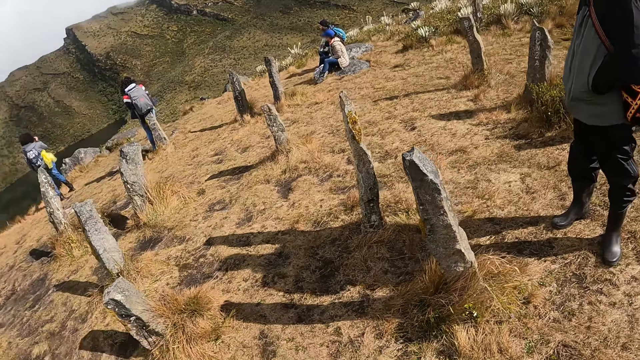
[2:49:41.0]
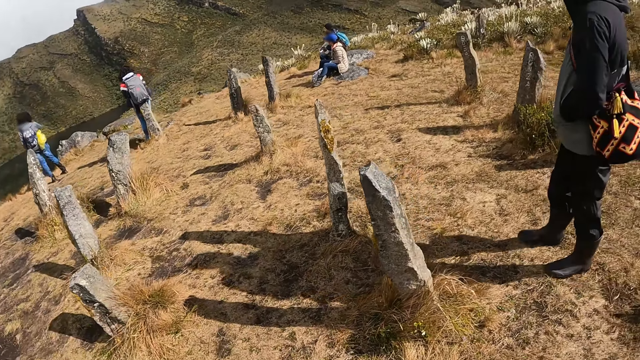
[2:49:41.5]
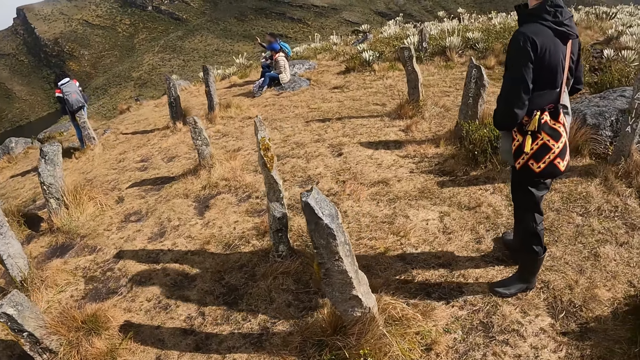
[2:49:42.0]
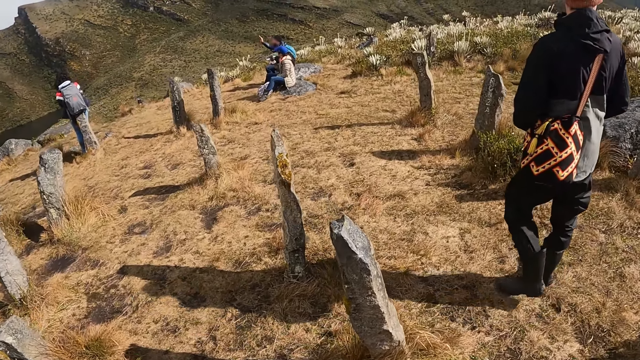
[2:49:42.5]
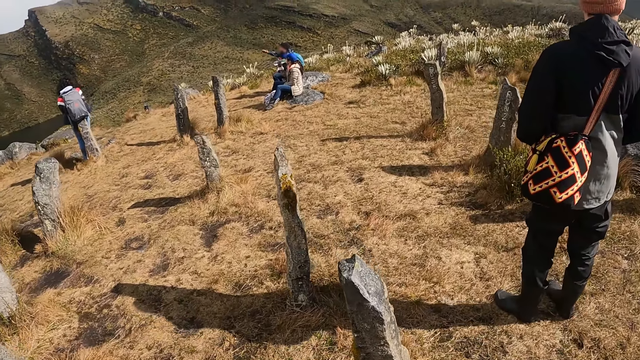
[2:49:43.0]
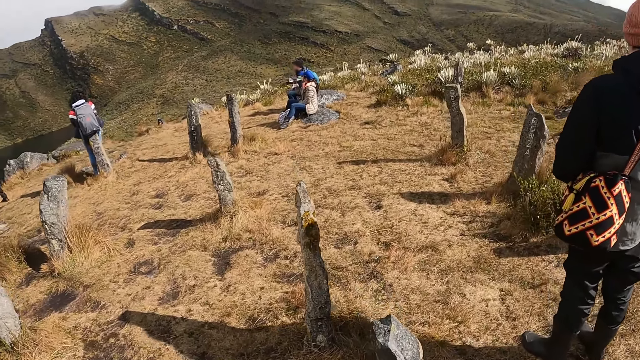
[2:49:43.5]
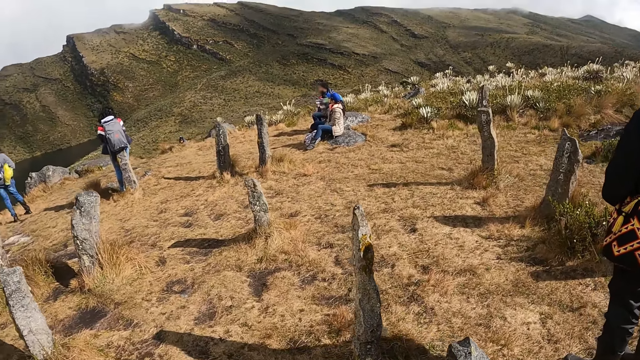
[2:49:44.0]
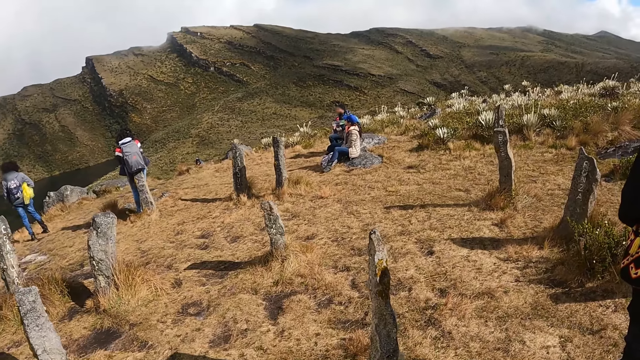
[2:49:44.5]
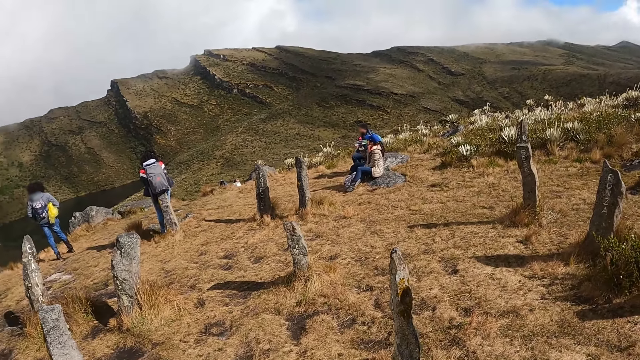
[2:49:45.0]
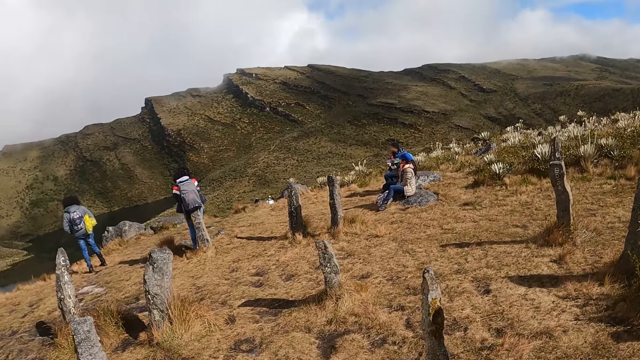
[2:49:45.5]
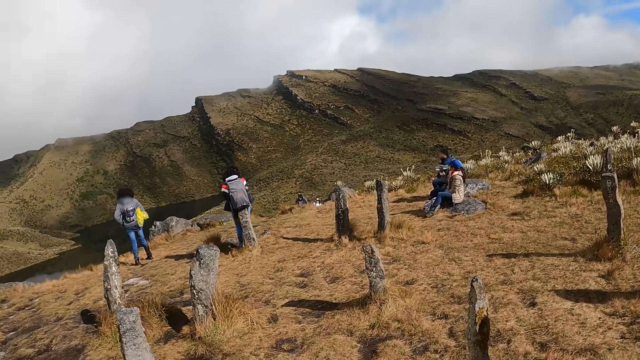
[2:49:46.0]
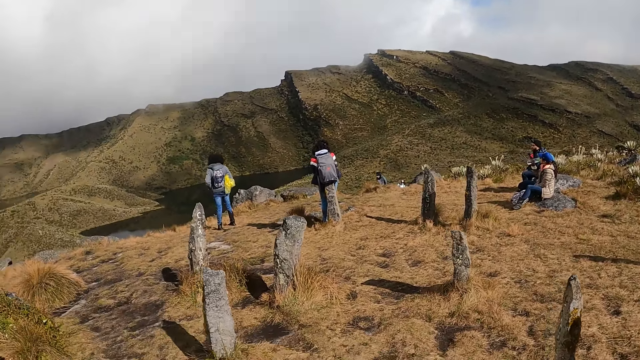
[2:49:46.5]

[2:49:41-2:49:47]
The camera wearer looks around.

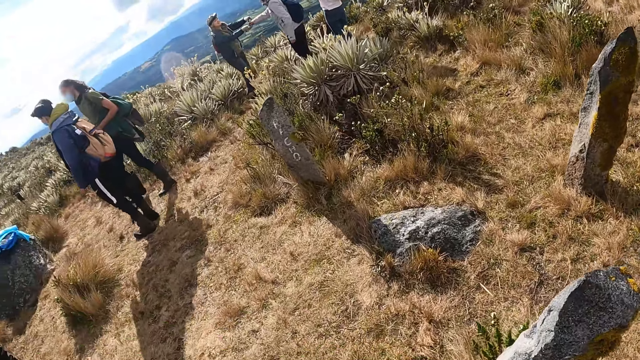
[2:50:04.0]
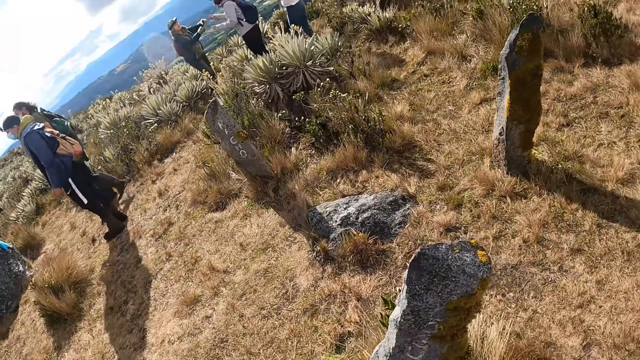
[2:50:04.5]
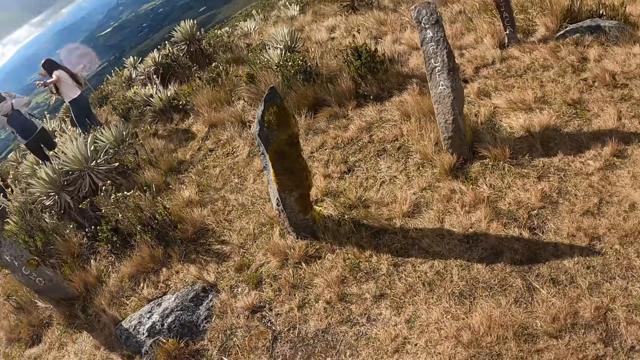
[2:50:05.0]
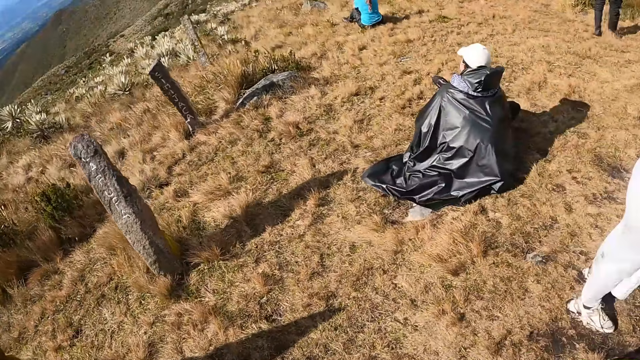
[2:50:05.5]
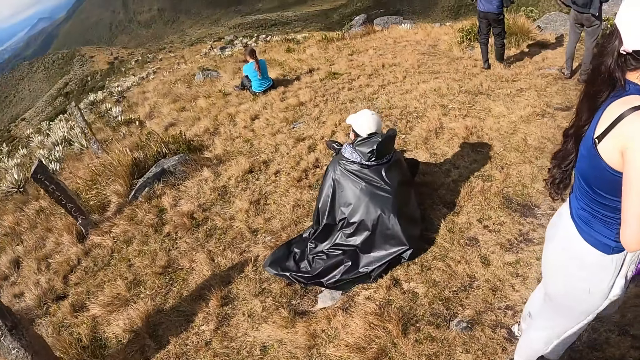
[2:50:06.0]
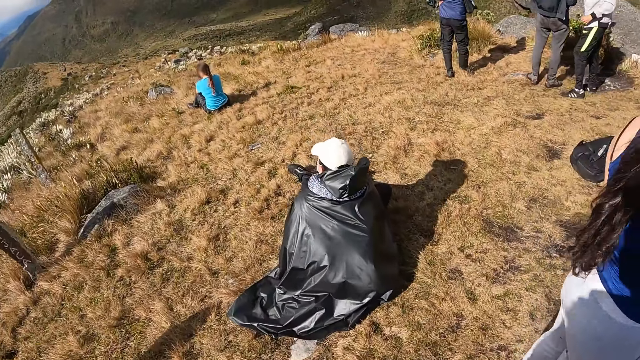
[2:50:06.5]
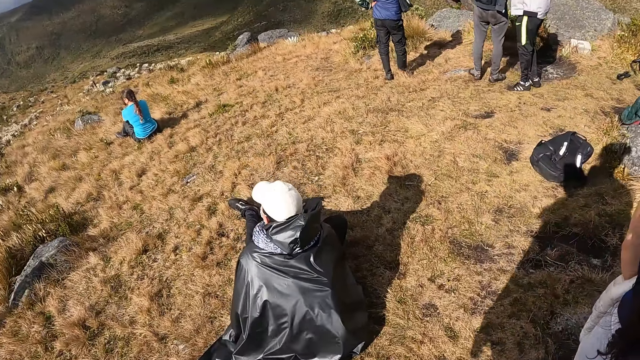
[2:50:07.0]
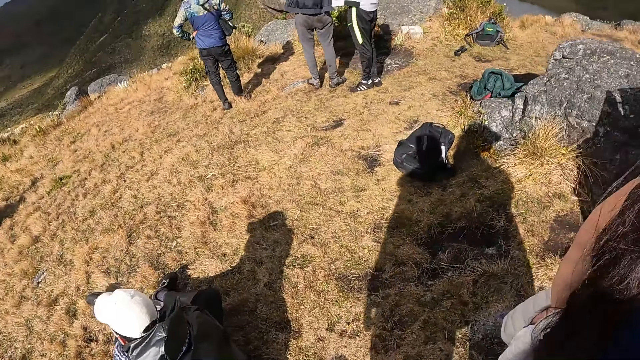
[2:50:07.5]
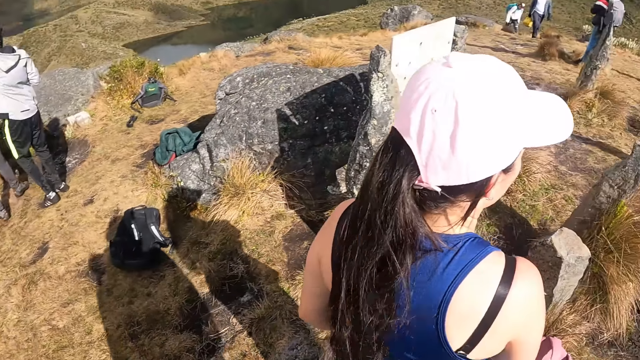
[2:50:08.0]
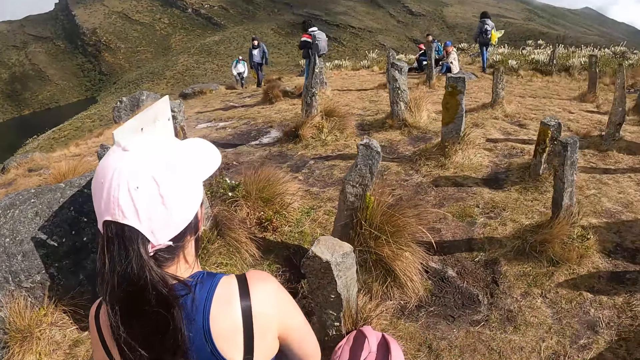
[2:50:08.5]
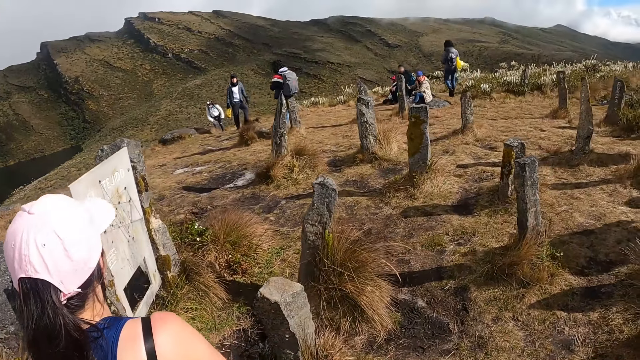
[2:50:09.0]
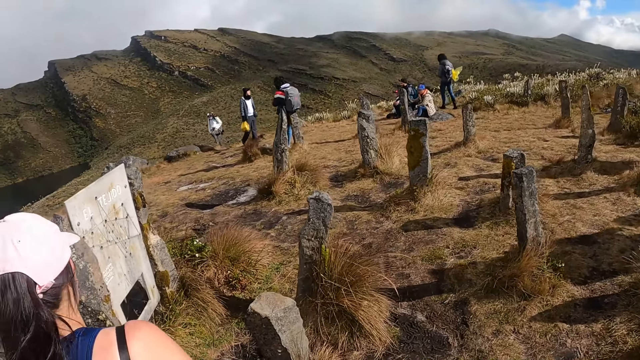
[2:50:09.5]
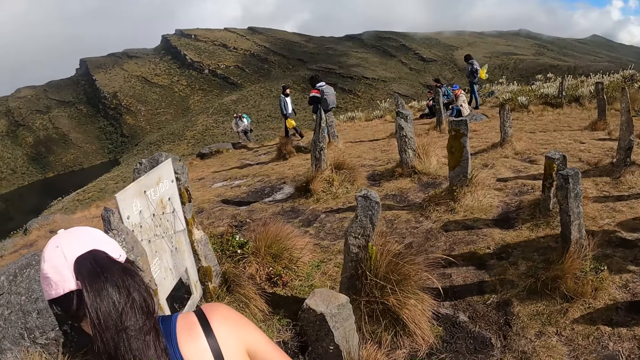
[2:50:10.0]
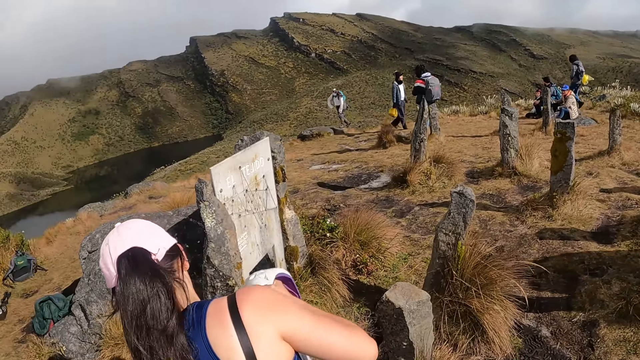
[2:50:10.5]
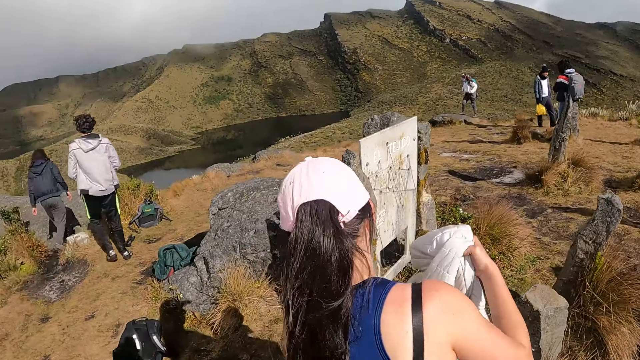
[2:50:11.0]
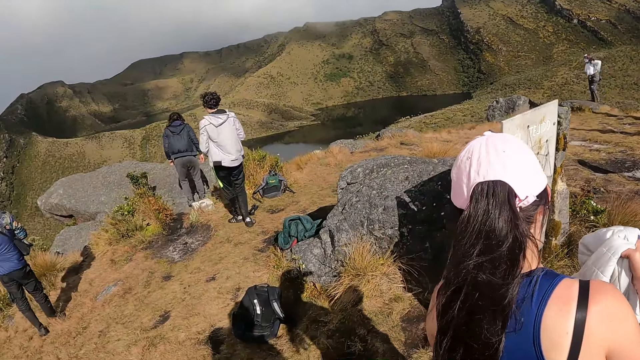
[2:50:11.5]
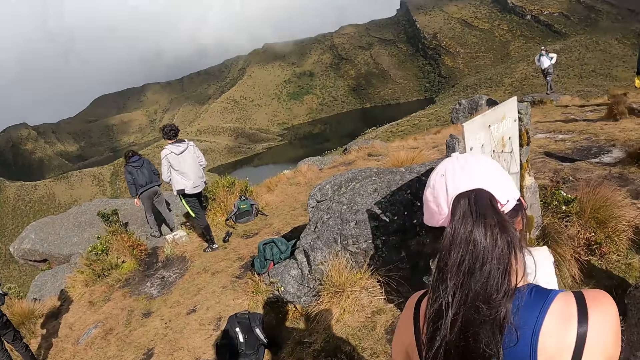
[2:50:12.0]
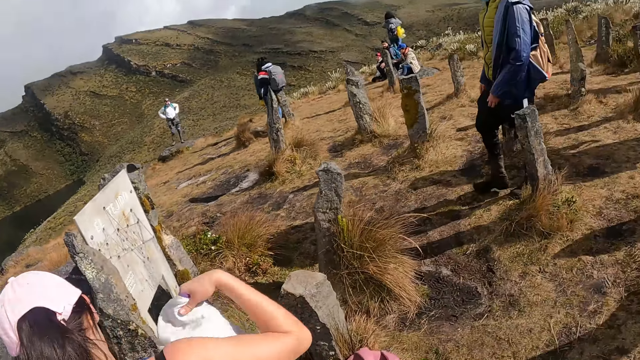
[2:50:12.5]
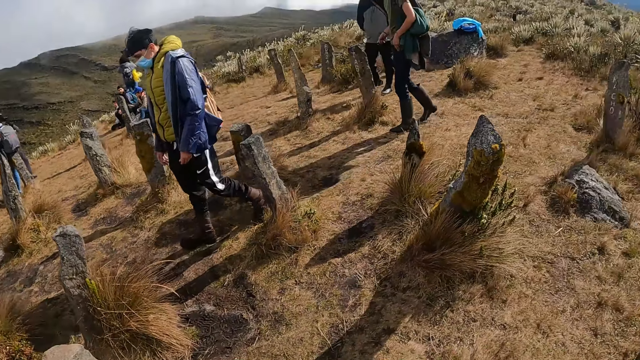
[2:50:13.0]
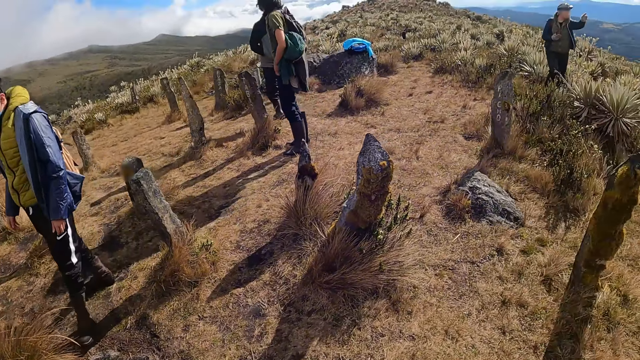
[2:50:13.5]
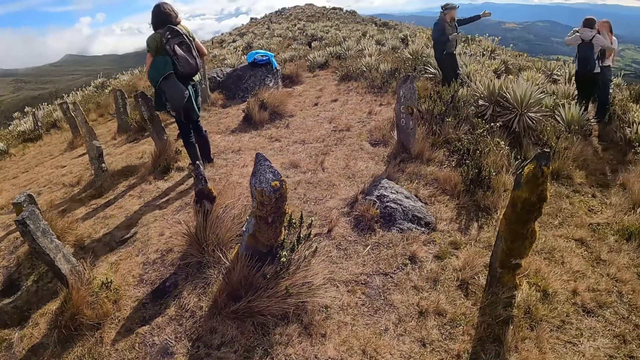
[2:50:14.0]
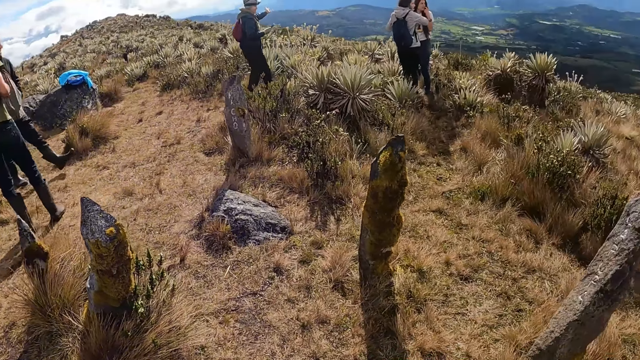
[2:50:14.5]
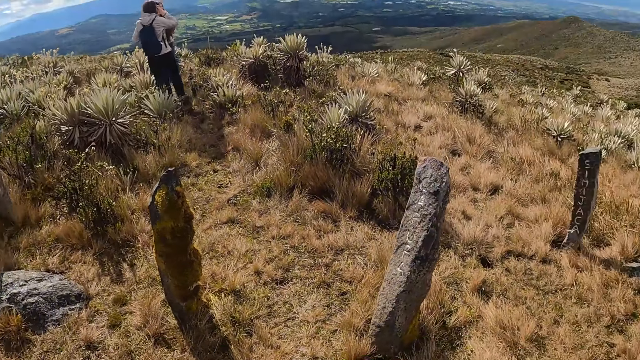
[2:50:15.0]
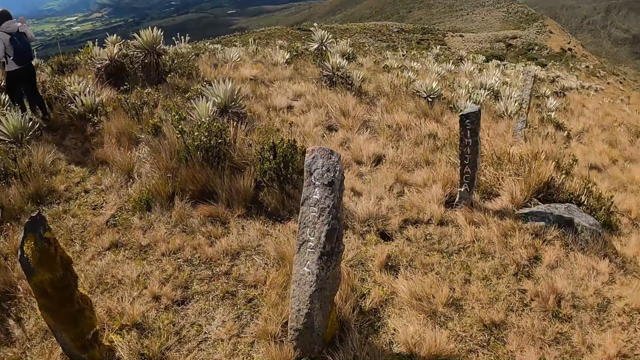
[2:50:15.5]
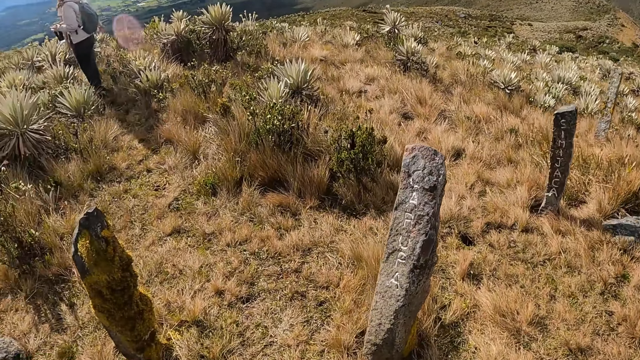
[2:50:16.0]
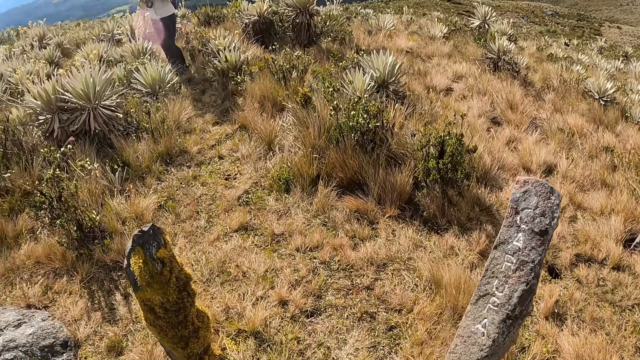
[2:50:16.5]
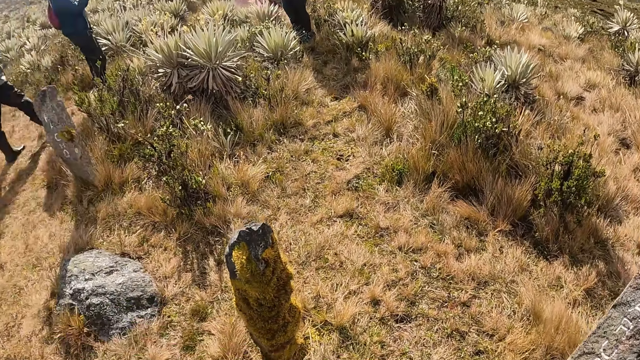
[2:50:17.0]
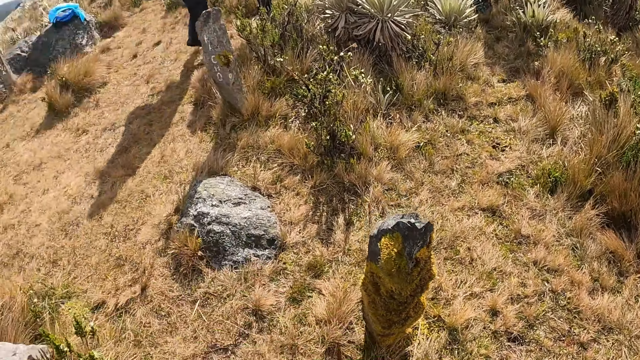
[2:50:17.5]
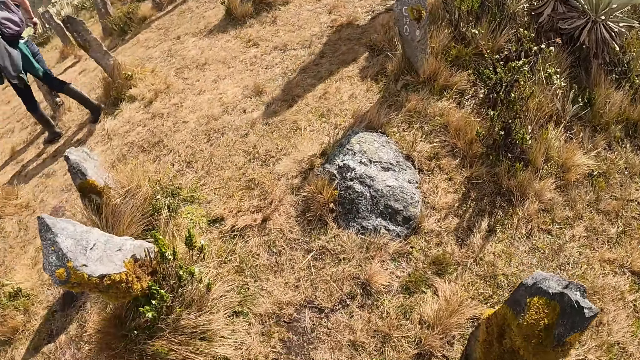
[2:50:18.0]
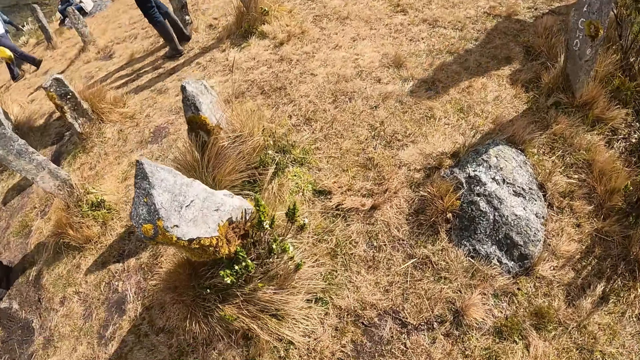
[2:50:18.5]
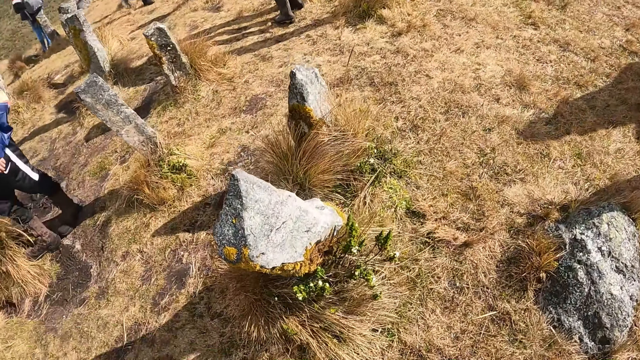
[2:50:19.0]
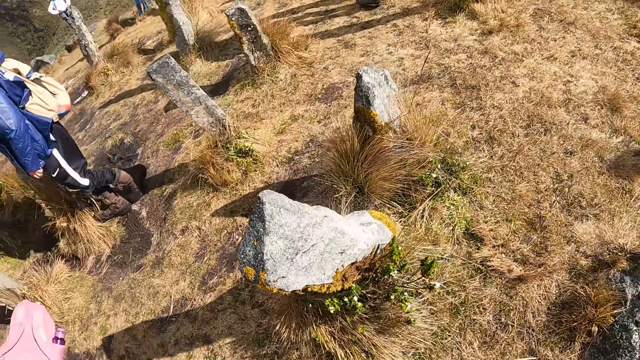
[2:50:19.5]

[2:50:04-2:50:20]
The camera wearer walks across the hill. They look around. They walk across the hill.
